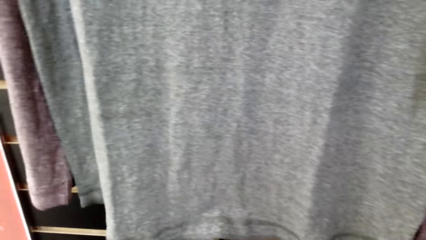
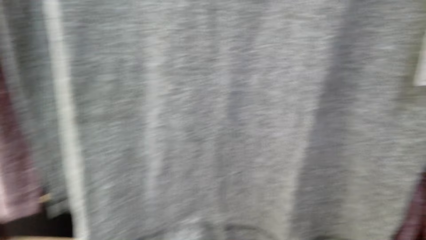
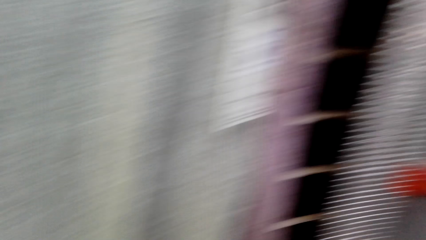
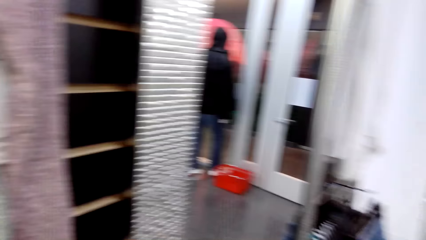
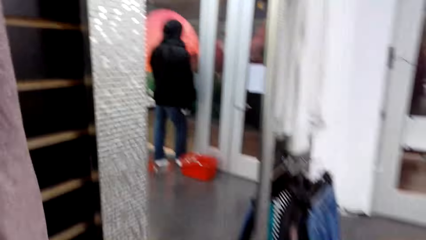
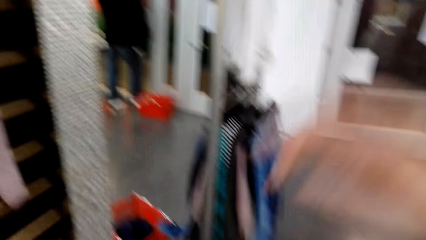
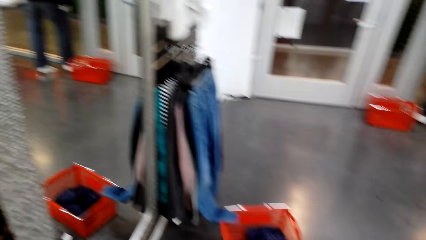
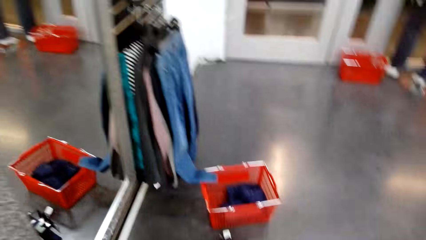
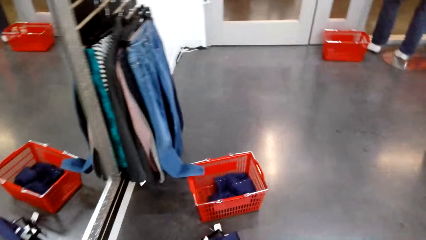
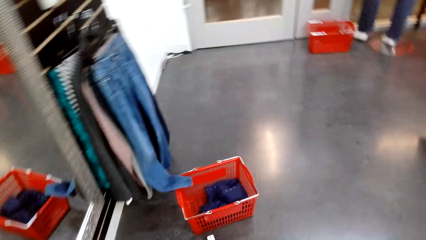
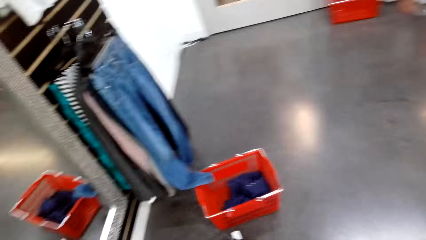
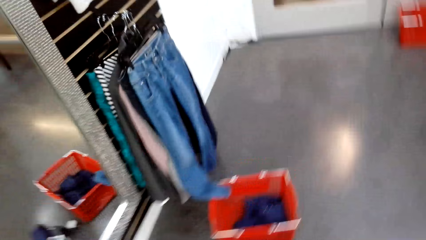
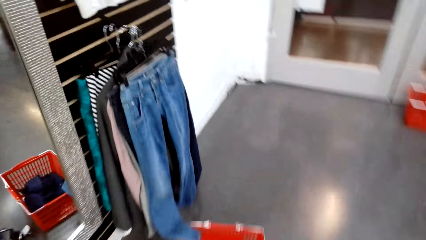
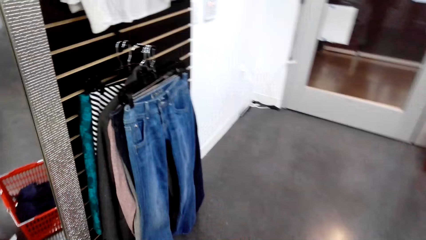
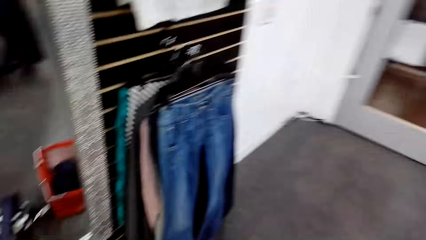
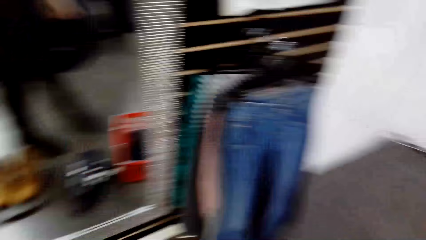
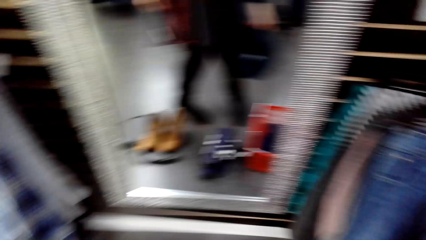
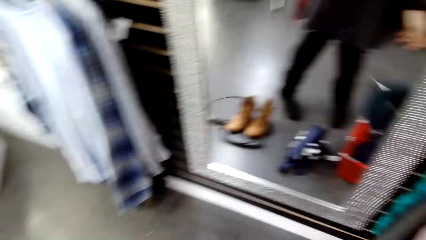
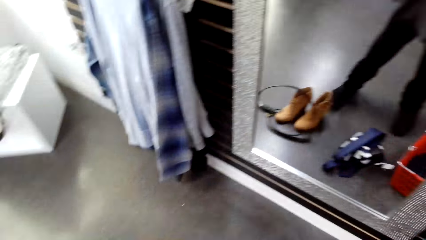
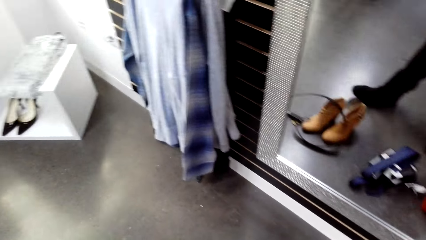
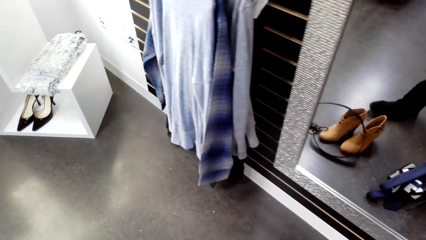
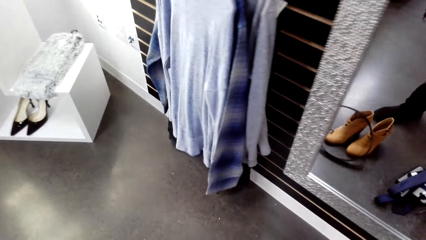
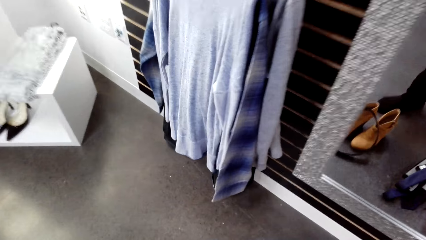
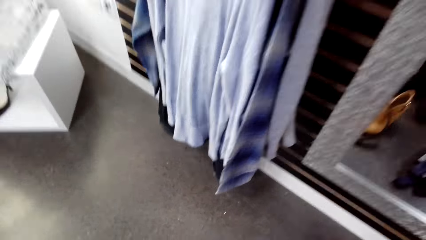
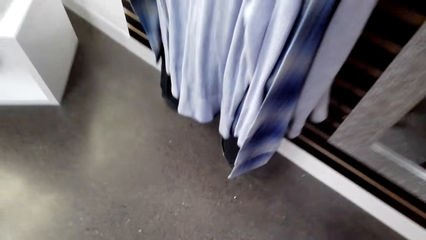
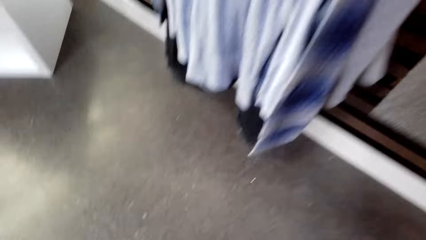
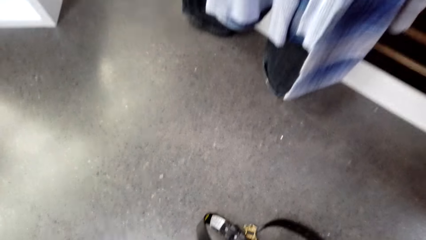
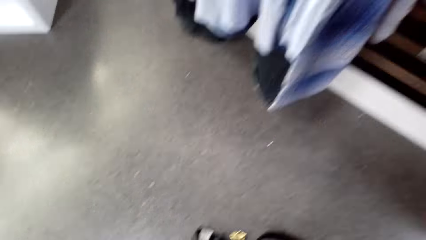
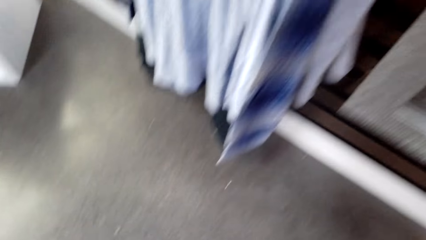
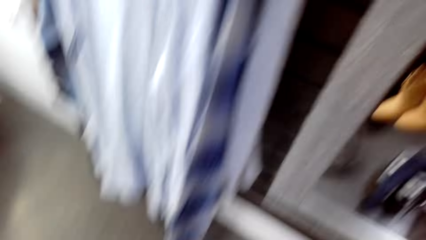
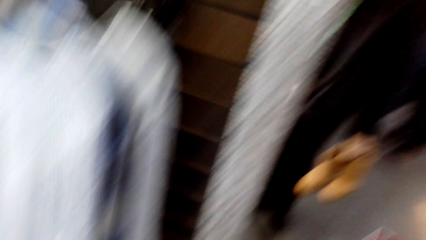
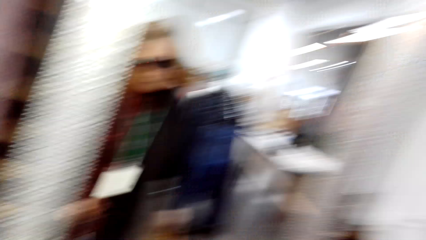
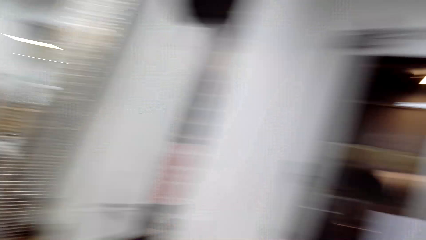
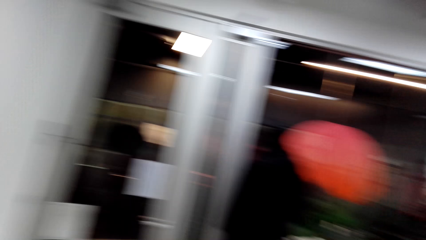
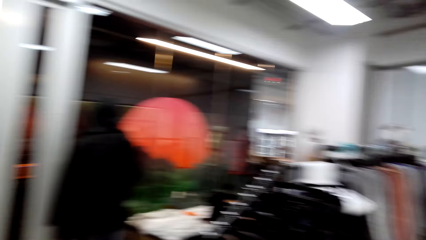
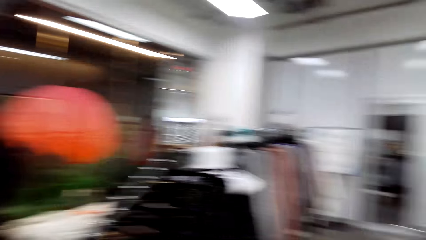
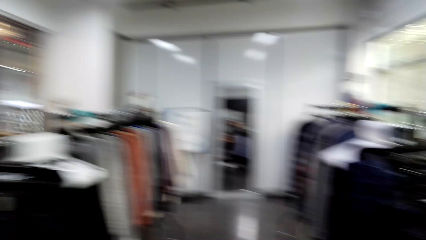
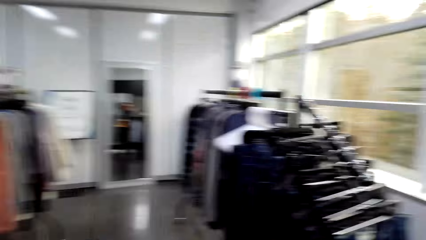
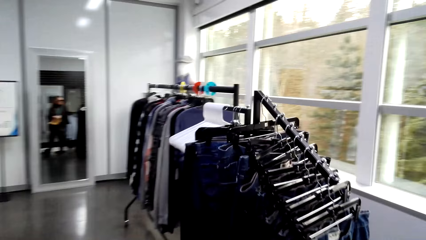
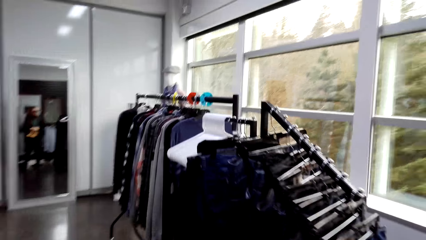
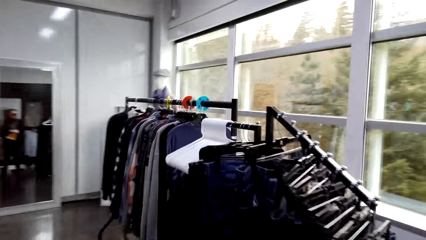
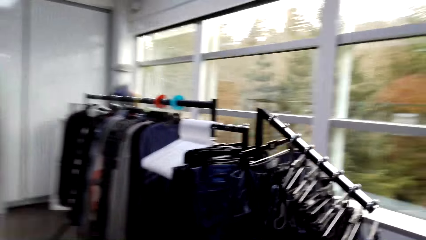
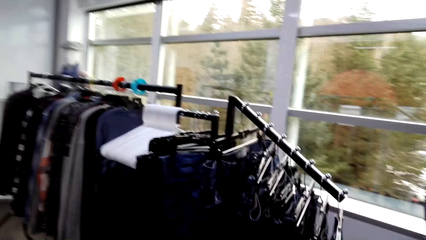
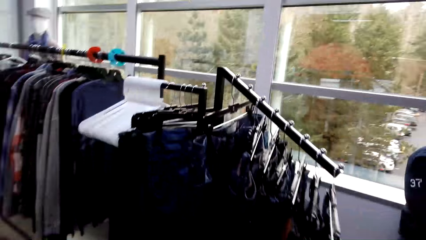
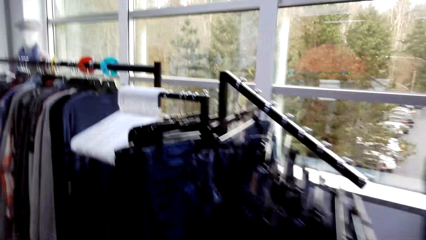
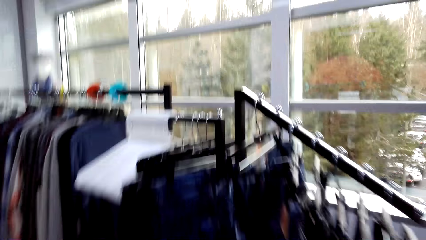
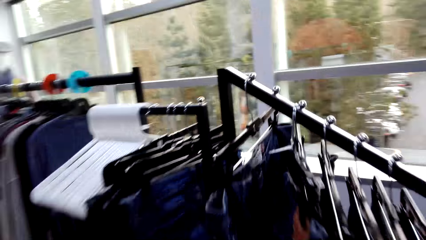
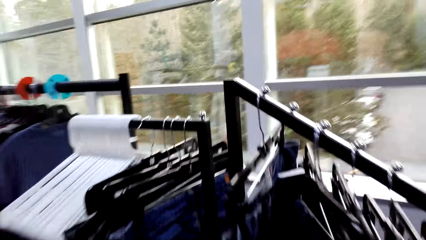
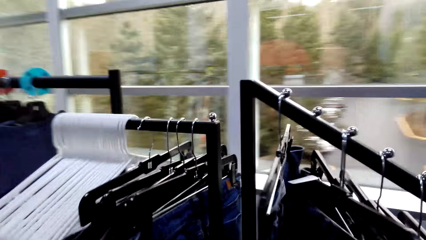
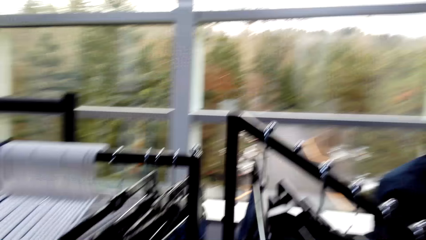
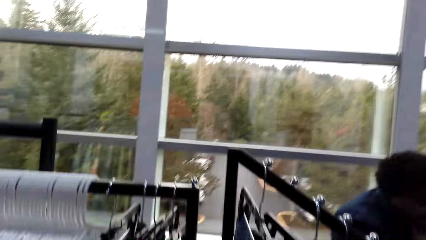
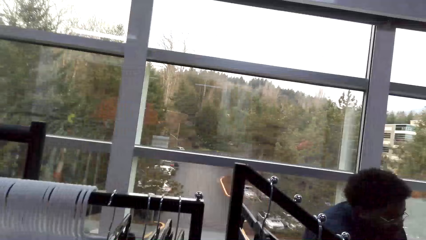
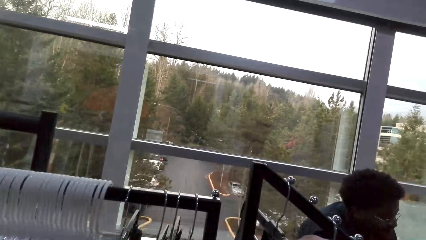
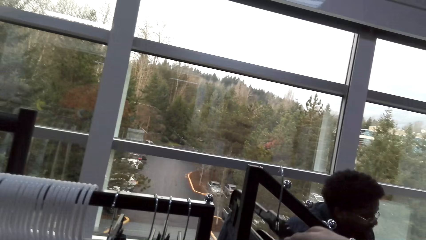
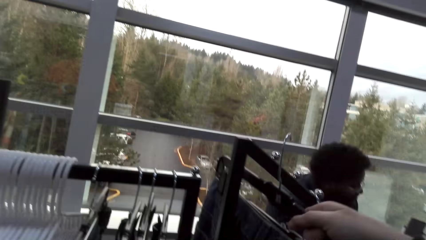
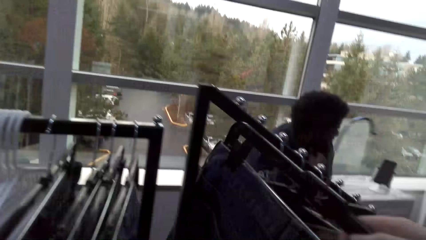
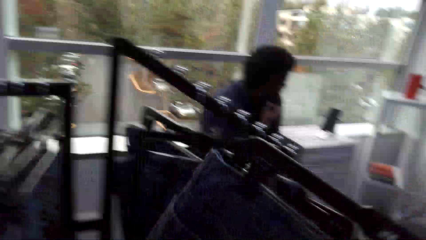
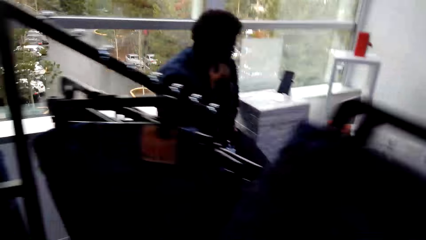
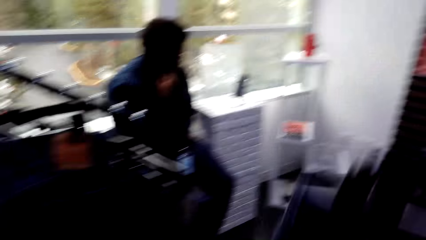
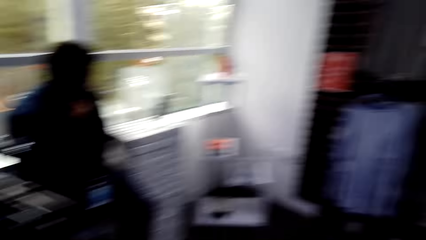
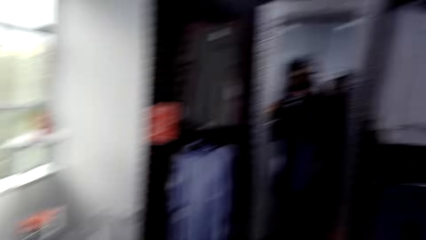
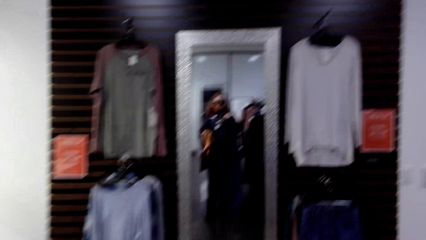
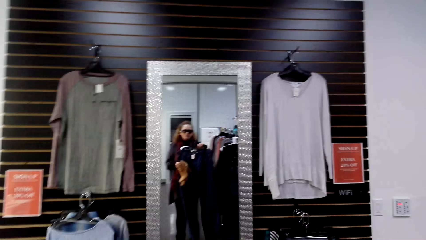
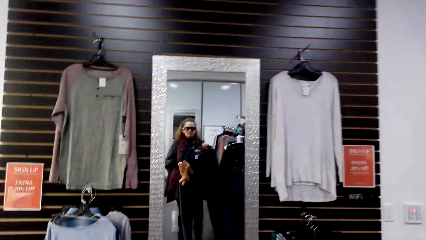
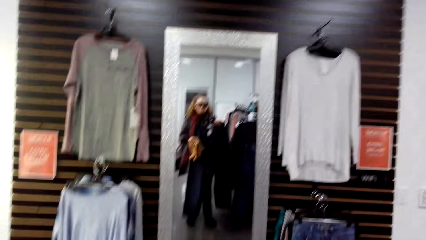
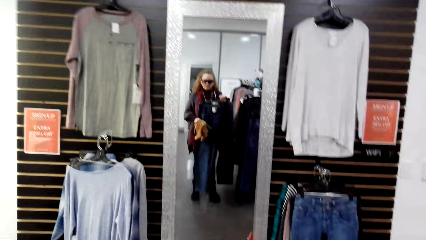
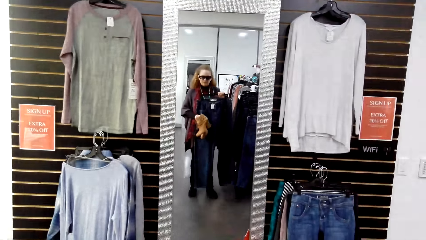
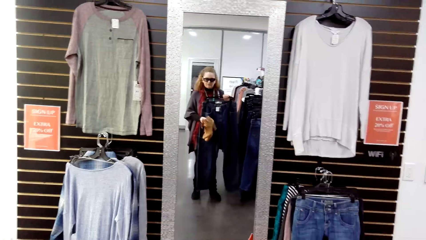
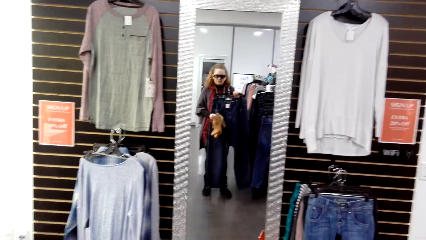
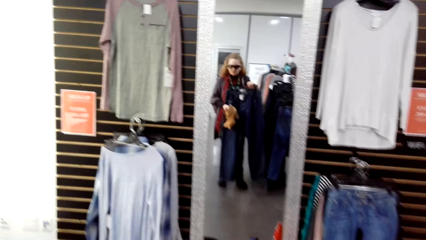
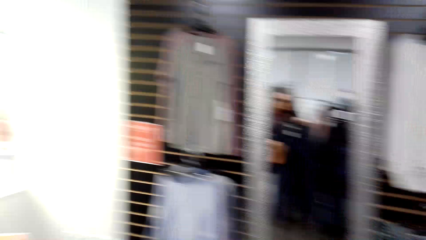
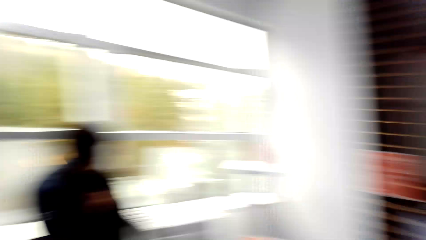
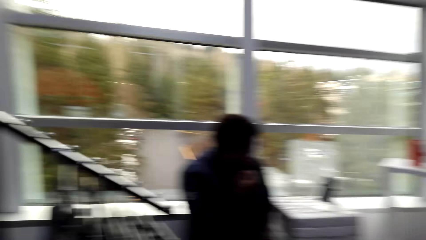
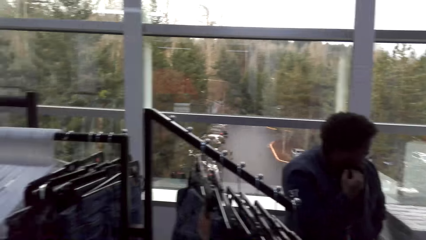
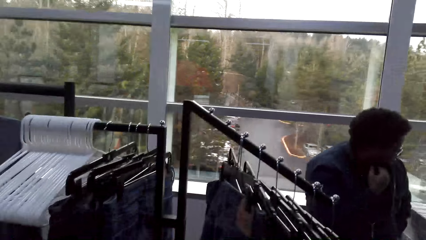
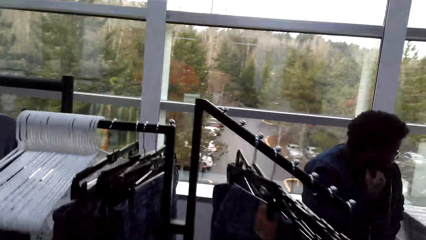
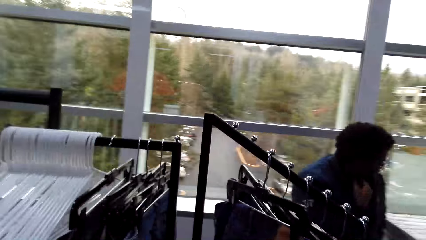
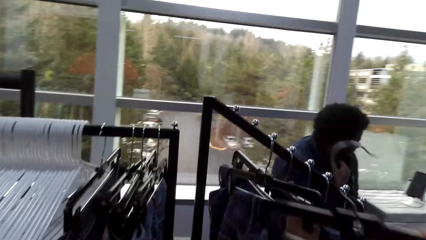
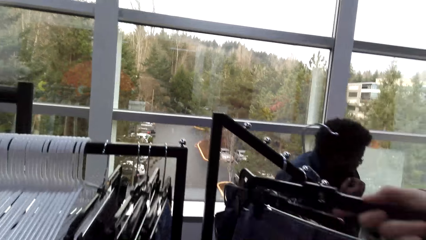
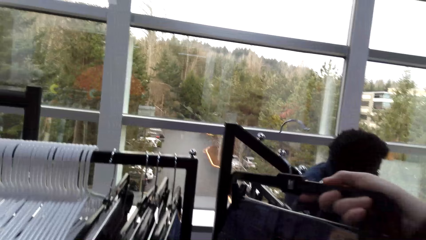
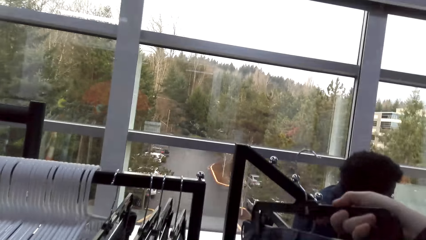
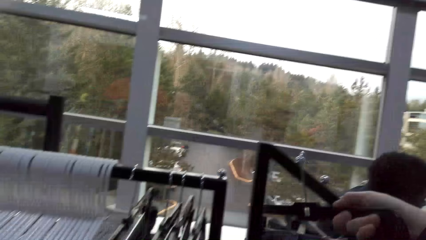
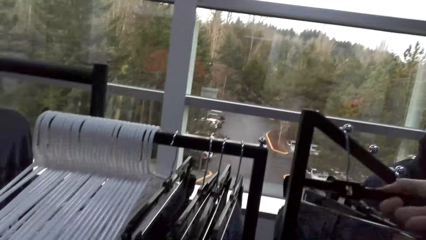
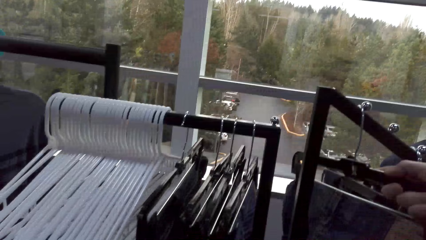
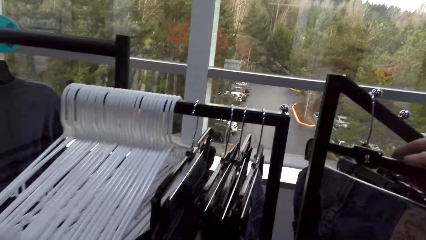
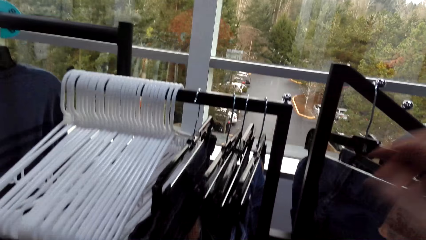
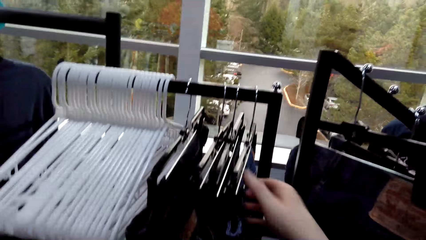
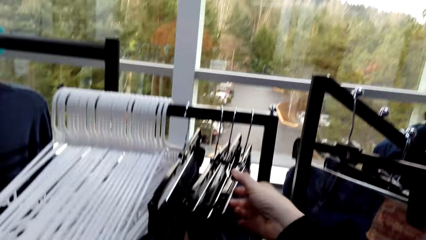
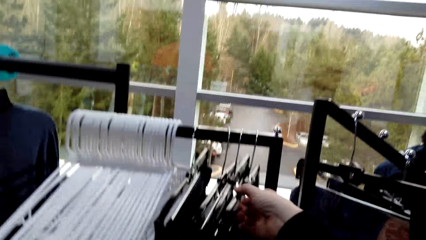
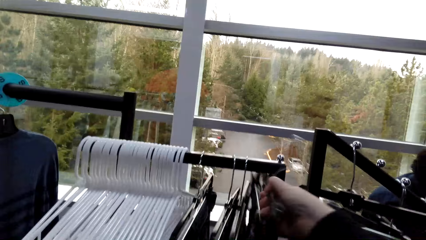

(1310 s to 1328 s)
The camera wearer hangs a cloth on the hanger stand. They walk around in the clothing store. They look around. A man sits on a chair in the clothing store. The camera wearer picks up a cloth, jeans, on the hanger stand. They walk around in the clothing store. They fit the cloth in the store. They look at the mirror. They walk around in the clothing store. The man sits on a chair in the clothing store. The camera wearer hangs the cloth on the hanger stand.
